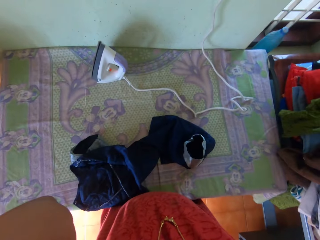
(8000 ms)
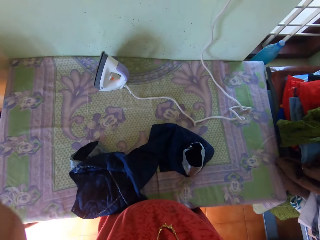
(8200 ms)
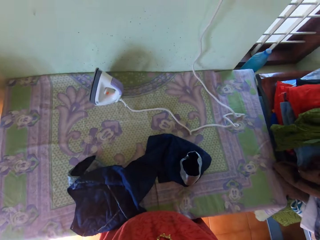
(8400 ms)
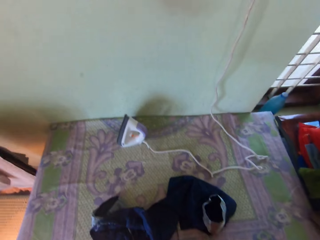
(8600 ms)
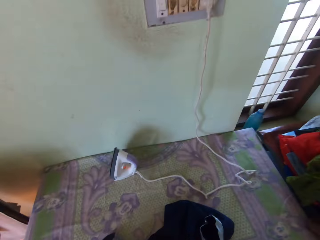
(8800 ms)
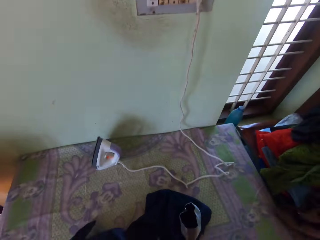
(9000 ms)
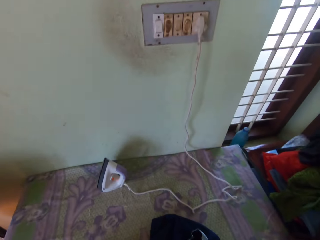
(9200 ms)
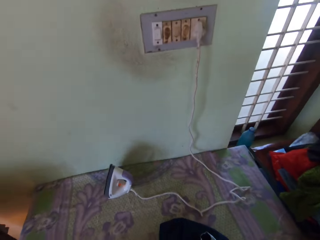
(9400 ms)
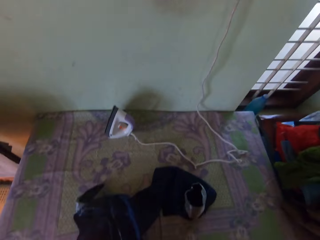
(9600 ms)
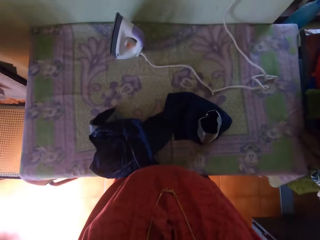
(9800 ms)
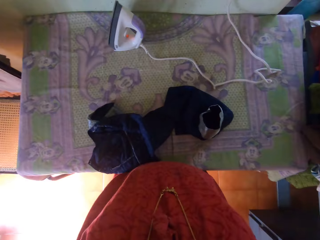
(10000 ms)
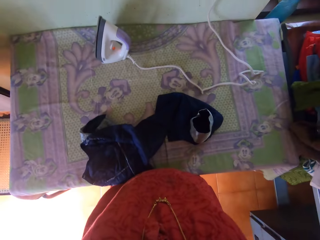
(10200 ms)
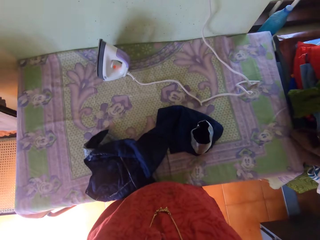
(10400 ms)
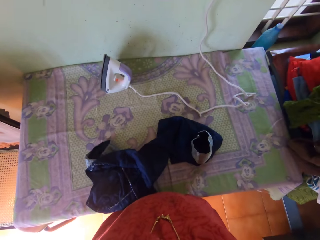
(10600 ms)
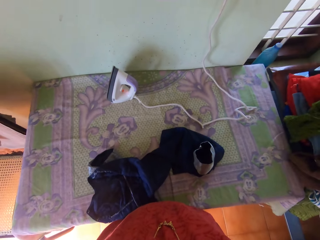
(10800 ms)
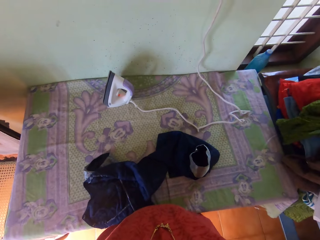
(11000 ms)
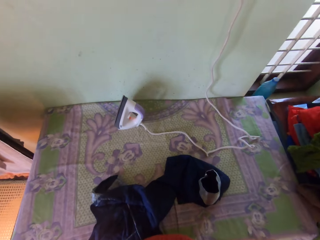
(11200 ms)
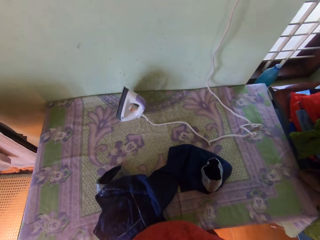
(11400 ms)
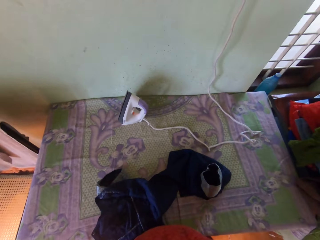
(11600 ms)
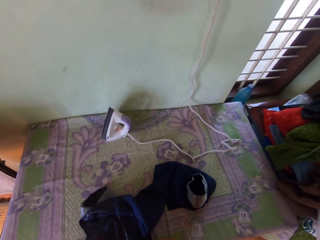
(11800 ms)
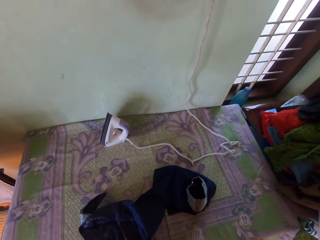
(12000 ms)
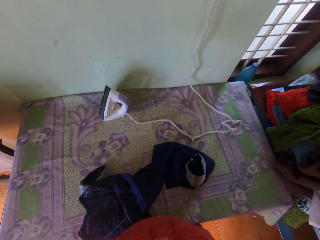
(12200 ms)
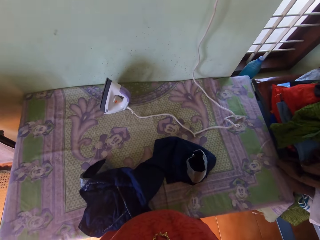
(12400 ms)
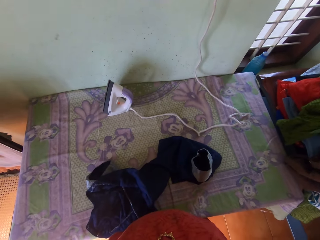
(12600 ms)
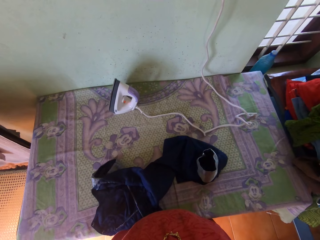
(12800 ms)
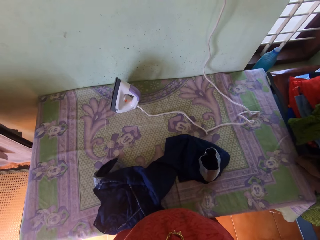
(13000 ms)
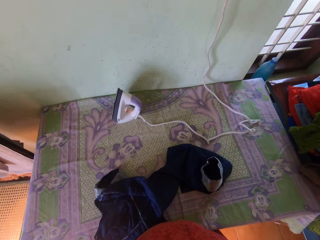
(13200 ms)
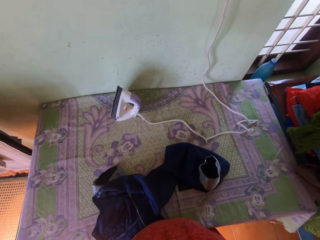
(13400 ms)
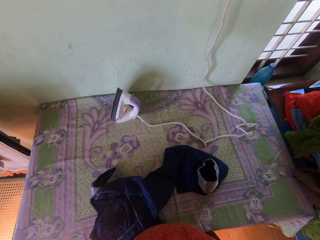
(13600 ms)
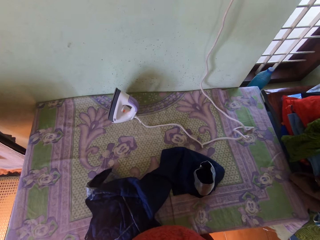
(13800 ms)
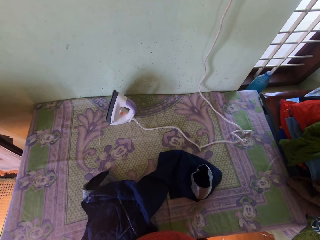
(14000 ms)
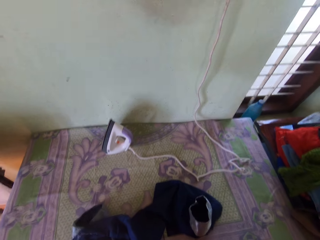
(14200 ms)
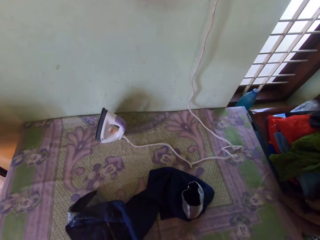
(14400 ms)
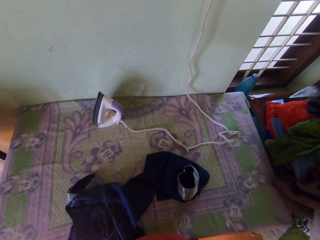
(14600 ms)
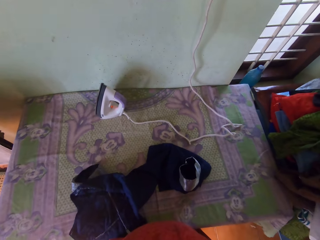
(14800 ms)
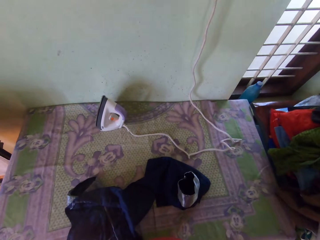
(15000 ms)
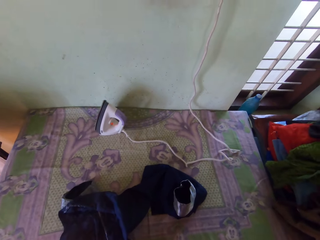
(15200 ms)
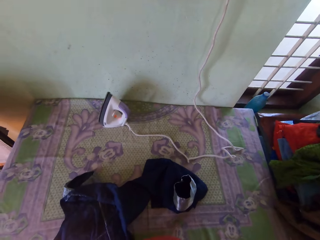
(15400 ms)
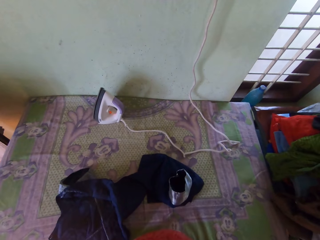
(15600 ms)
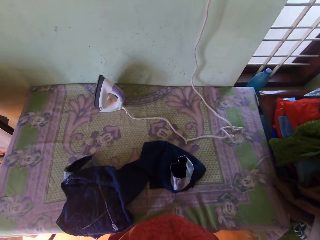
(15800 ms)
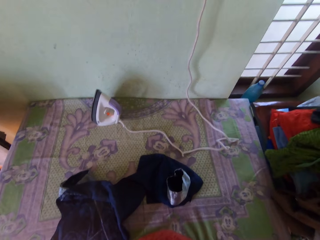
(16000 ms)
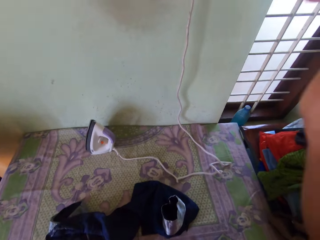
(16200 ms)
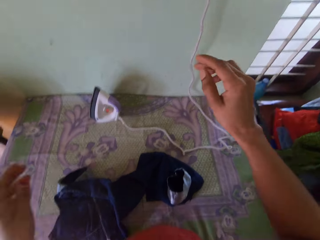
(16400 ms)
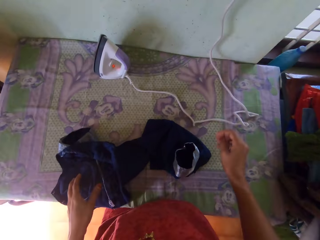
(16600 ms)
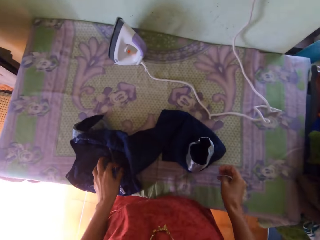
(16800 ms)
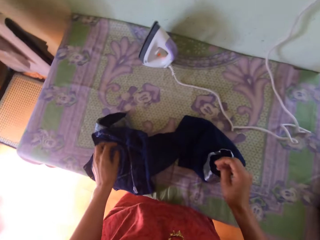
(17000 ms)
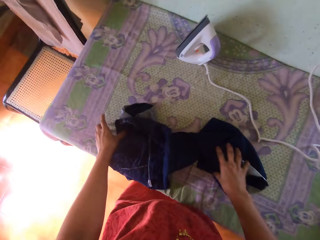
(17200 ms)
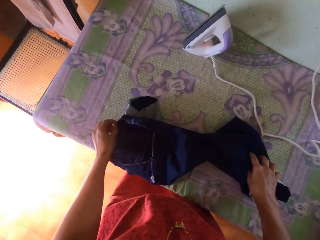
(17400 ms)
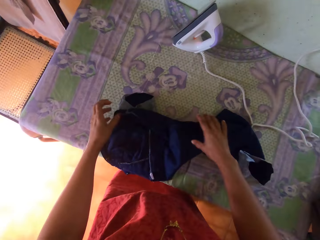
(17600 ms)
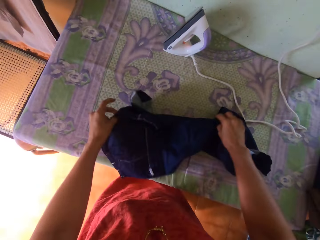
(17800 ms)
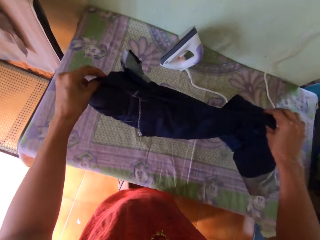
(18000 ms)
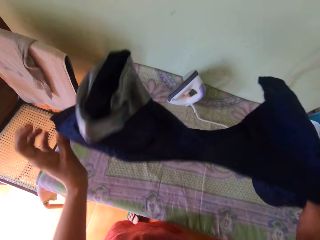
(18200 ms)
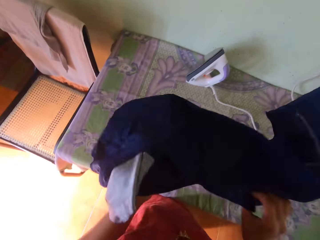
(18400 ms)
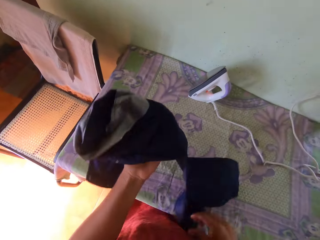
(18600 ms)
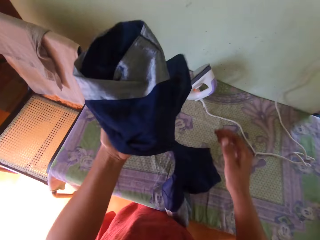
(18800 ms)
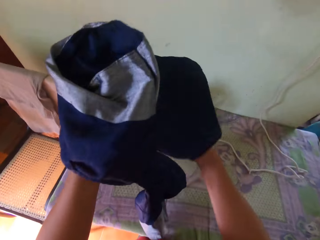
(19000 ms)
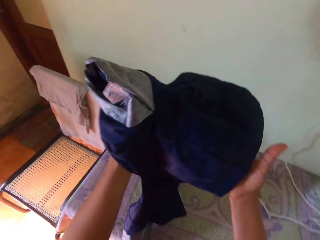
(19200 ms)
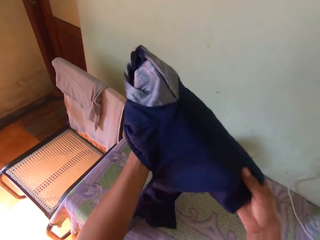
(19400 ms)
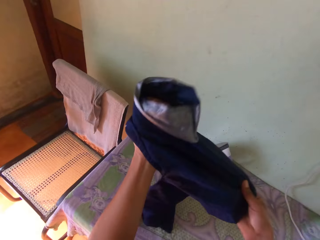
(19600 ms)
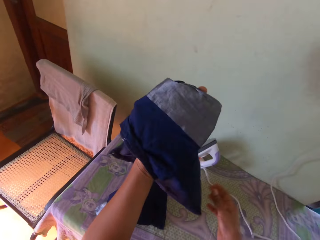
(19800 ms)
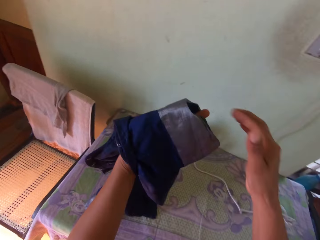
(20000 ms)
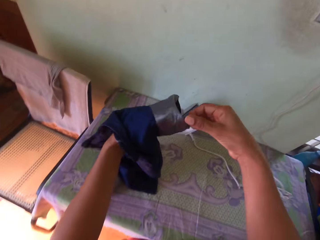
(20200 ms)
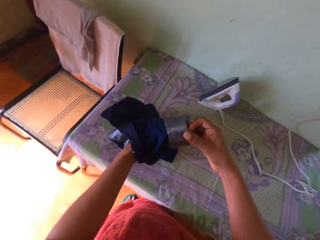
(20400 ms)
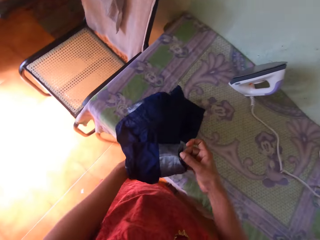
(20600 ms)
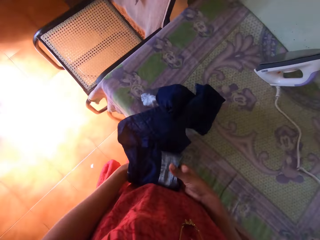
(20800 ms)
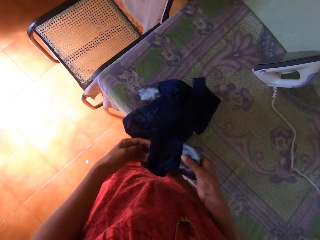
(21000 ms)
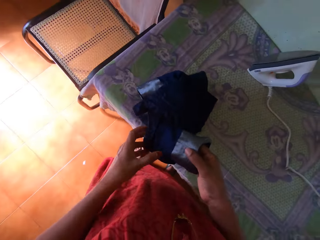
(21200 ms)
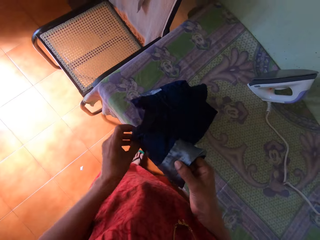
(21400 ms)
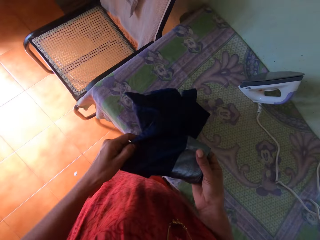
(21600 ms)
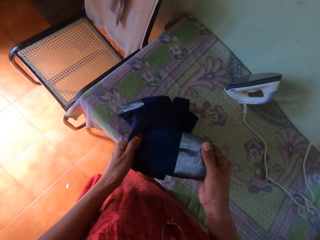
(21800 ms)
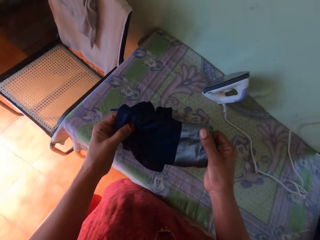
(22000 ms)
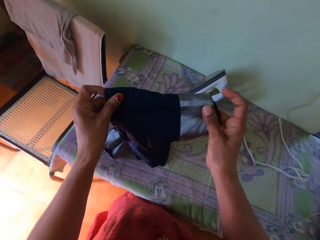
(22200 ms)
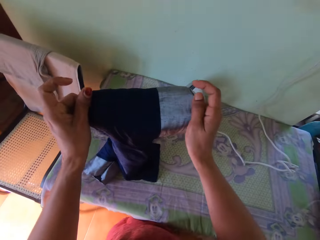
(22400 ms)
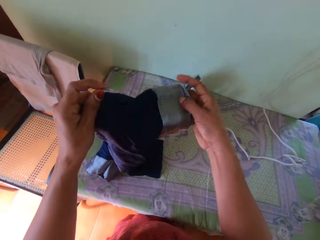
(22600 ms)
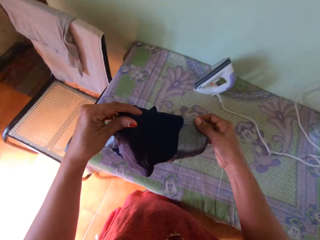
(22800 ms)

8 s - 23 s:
The camera wearer stands beside the table. They adjust a cloth with hands. They pick the cloth from the table. They adjust the cloth with hands. They straighten the table.

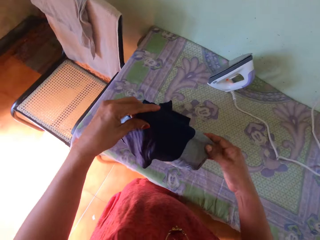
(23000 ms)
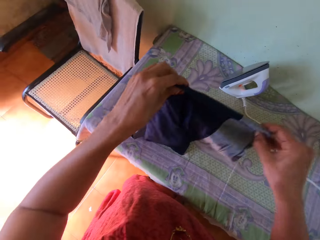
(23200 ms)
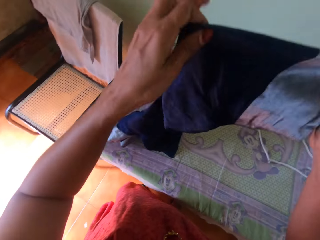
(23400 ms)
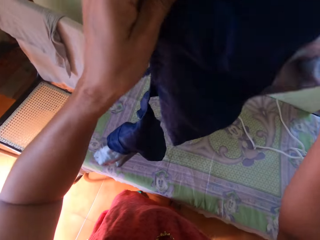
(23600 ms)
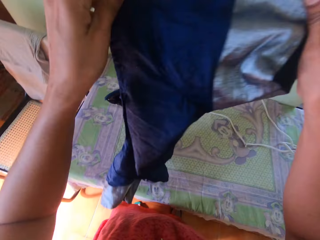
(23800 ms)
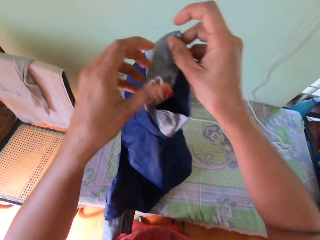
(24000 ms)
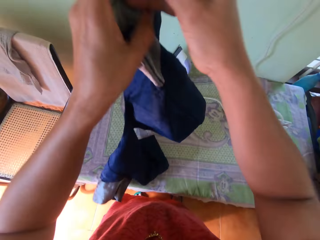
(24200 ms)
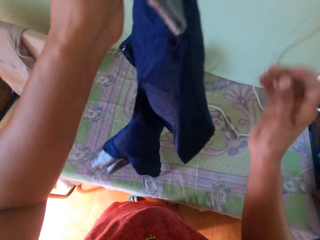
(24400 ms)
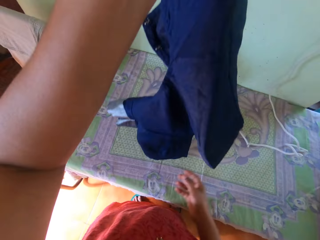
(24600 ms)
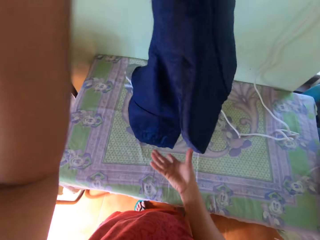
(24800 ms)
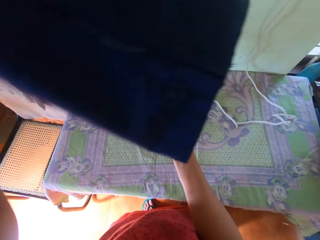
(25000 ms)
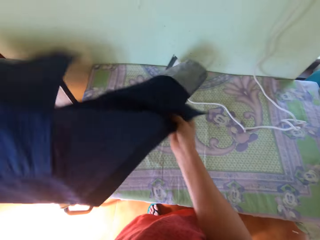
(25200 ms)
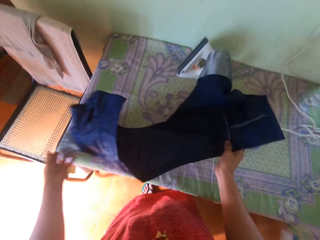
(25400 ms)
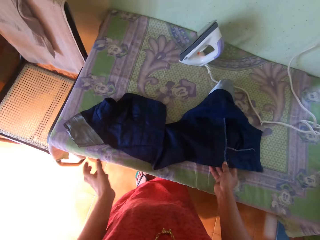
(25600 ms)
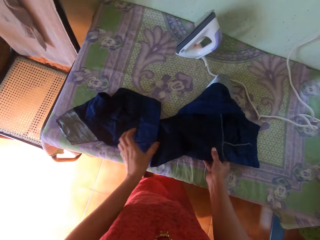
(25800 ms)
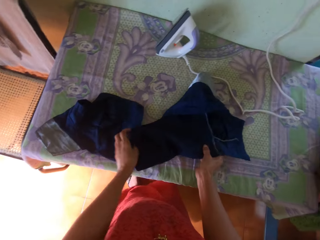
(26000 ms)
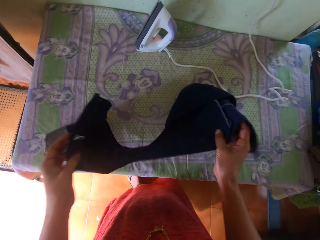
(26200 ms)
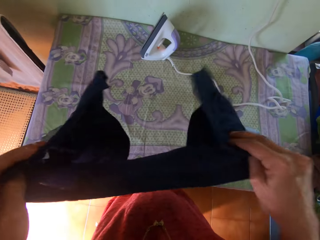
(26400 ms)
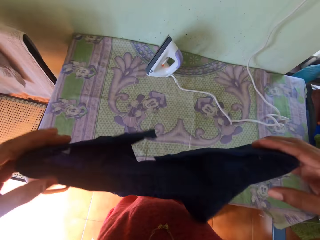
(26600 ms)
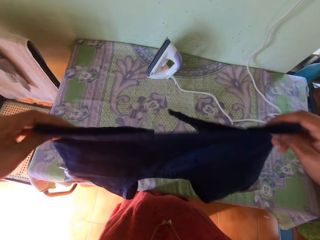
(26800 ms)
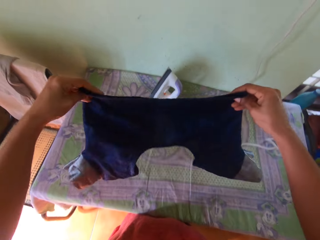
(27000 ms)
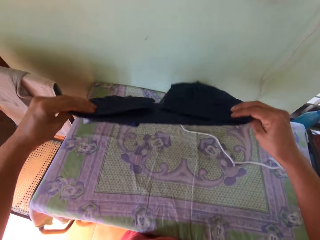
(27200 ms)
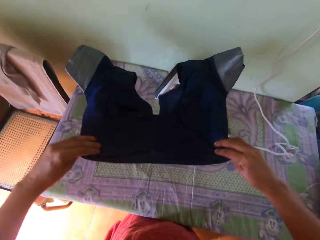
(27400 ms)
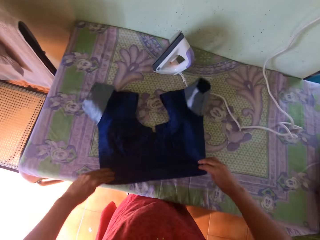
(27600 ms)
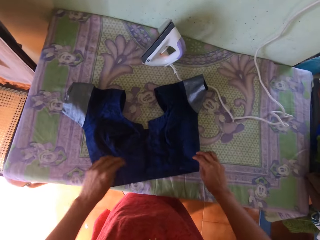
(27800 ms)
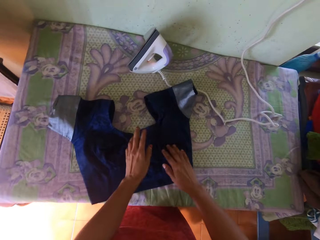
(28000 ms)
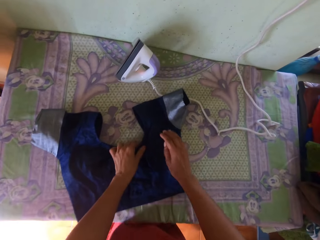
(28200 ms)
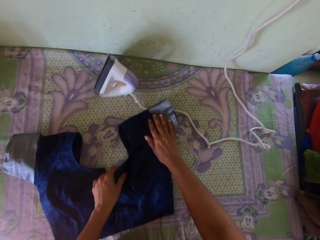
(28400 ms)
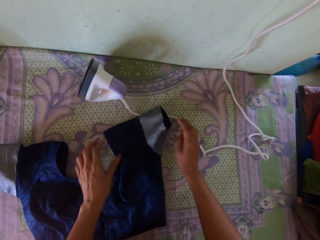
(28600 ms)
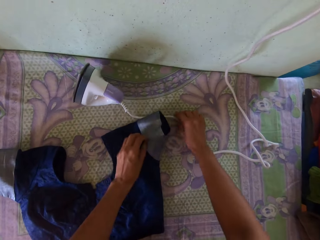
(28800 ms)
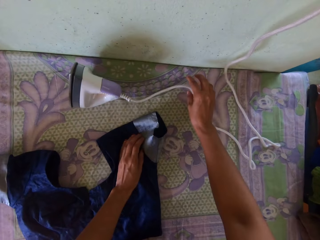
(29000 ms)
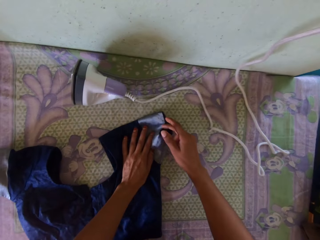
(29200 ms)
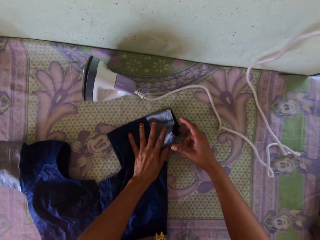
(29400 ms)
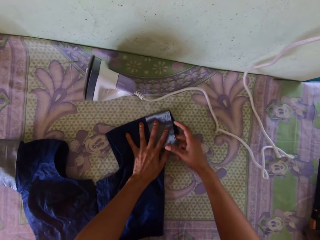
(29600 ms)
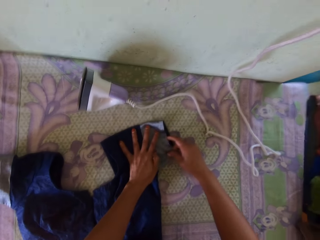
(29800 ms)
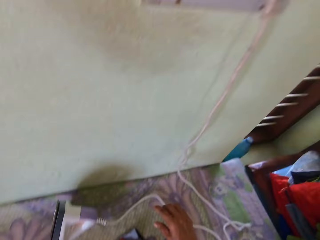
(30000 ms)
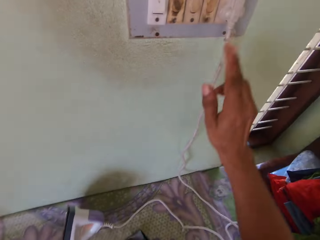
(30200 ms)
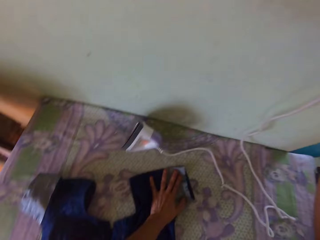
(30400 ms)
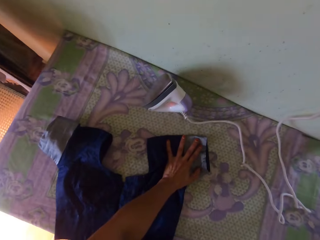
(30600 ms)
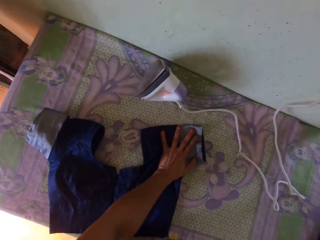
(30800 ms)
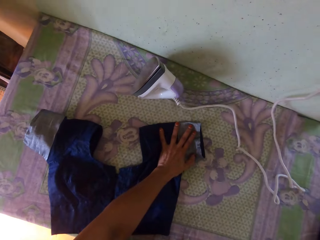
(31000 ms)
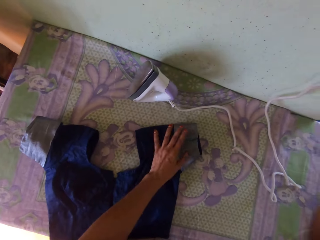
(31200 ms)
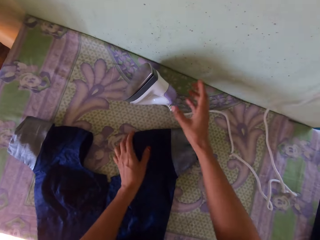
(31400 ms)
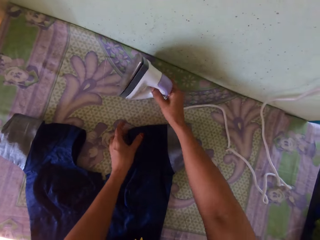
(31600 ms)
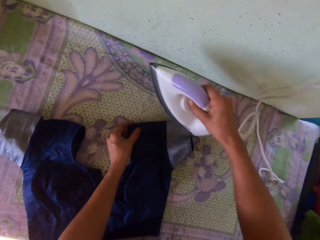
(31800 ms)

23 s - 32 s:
The camera wearer drops the cloth on the table. They pick the cloth from the table. They turn the cloth. They drop the cloth on the table. They straighten the cloth on the table. They move the iron box wire on the table. They straighten the cloth on the table. They raise the right hand. They switch on a socket.
